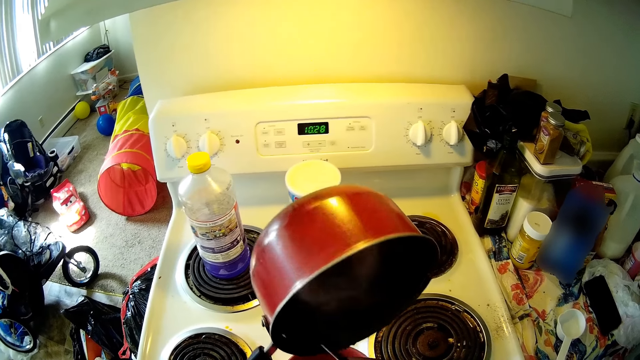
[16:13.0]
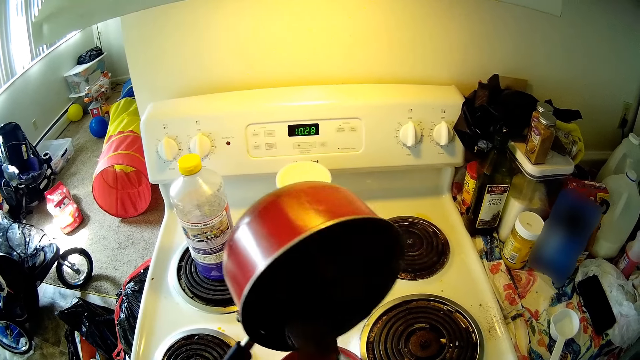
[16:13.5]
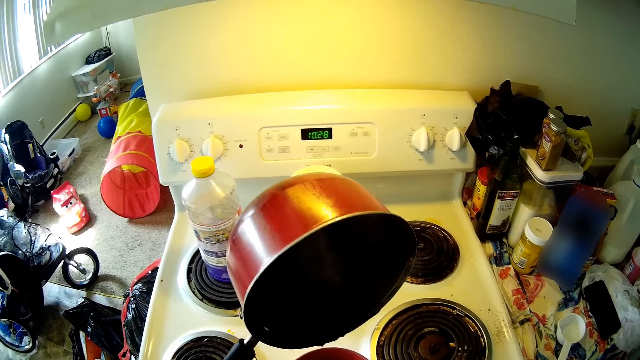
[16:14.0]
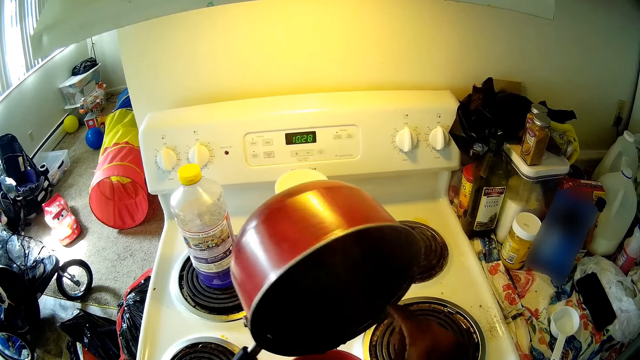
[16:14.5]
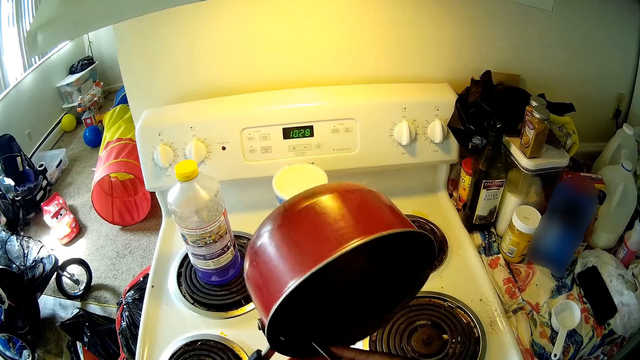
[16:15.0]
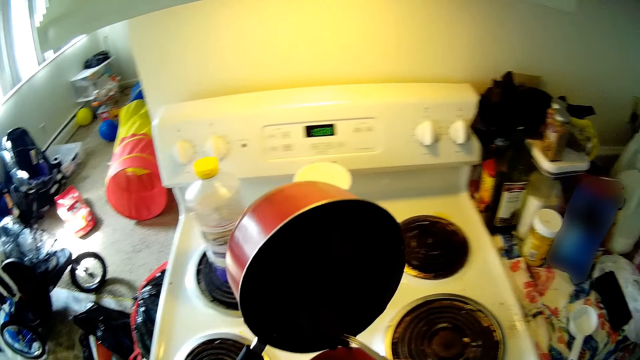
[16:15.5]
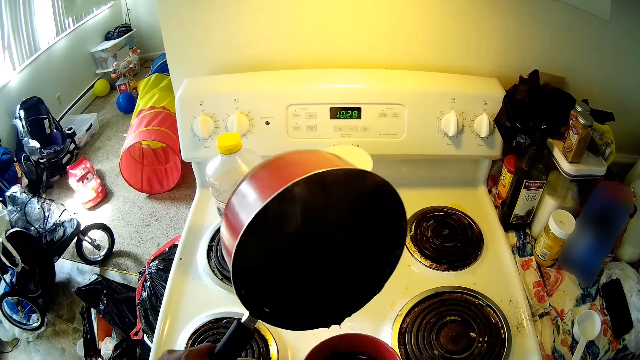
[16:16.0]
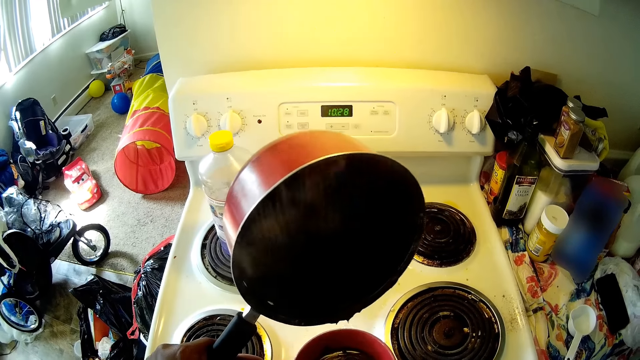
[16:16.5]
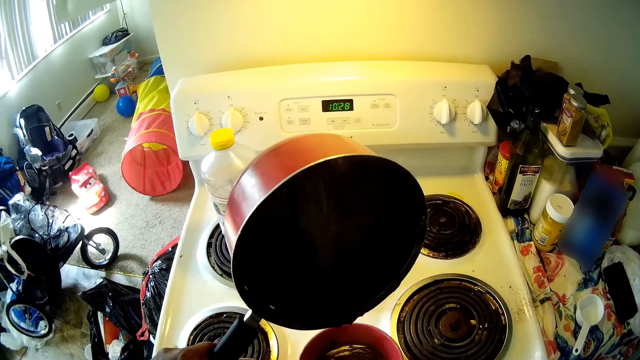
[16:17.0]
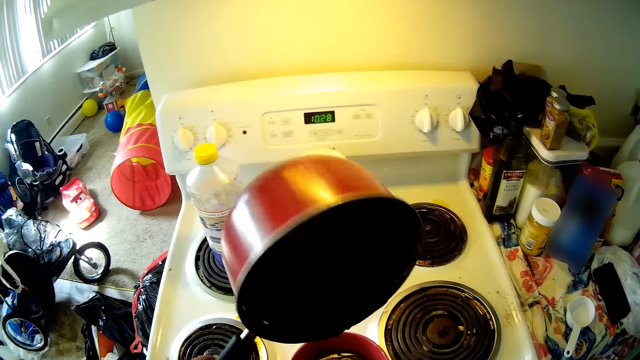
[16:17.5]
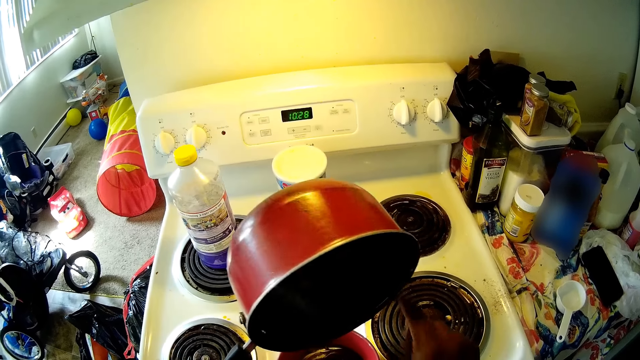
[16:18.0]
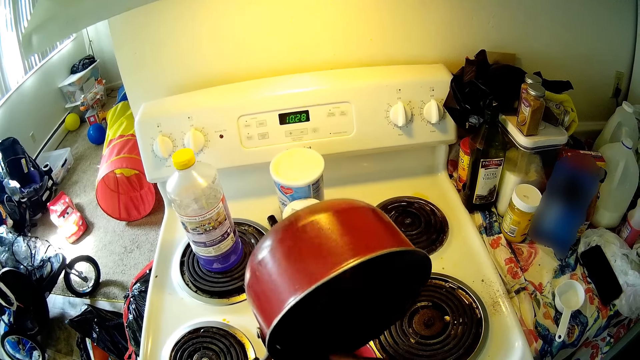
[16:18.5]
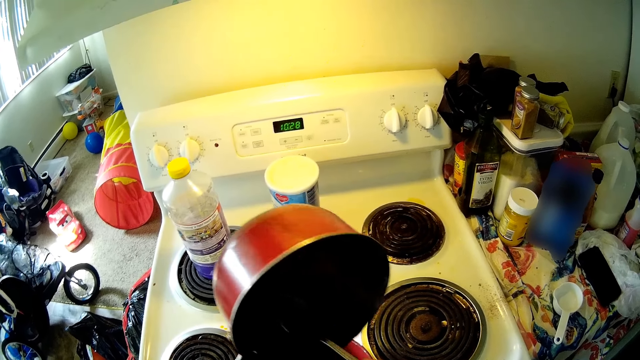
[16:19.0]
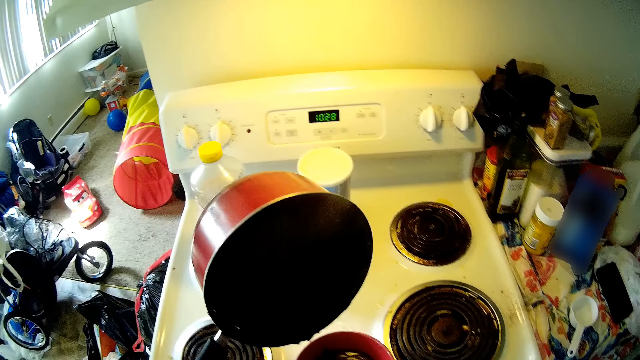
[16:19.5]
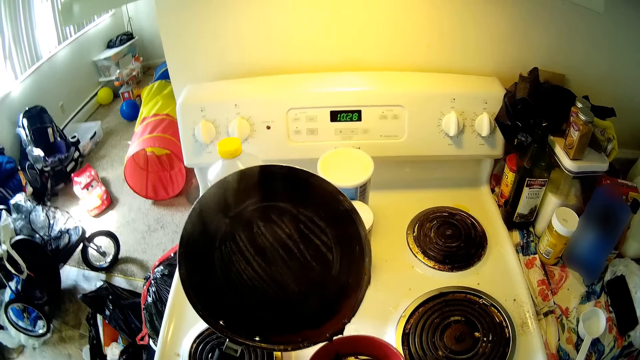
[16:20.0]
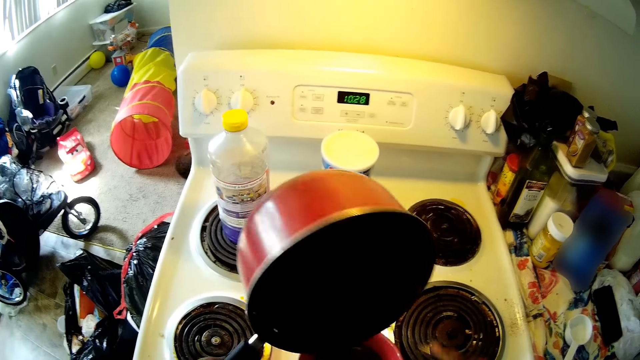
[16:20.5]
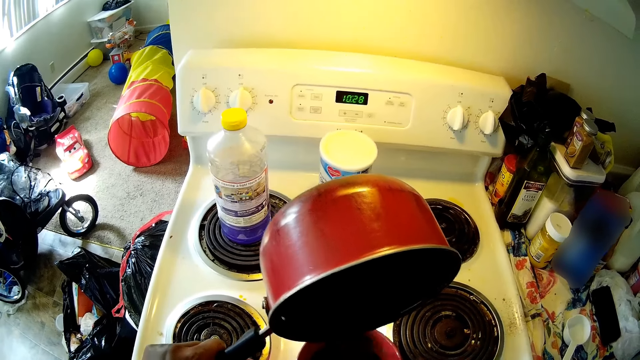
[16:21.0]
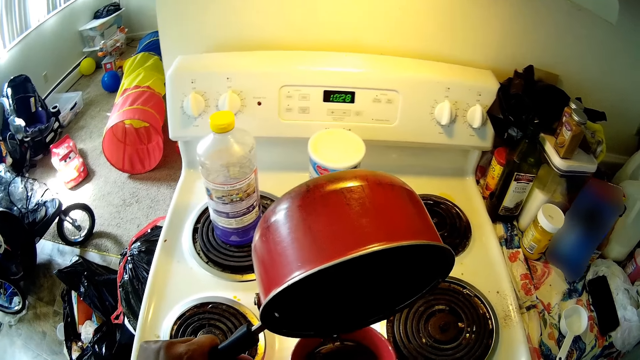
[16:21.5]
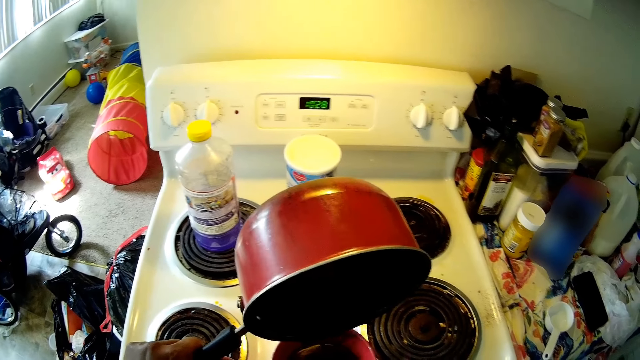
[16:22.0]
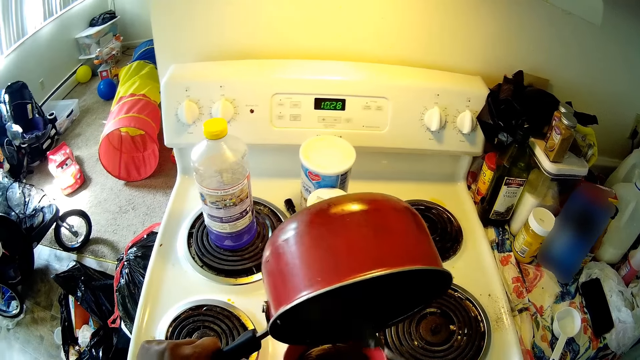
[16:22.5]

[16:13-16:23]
The camera wearer hits the spoon on the bowl. She scrapes the frying pan with the spoon in her right hand. She scrapes the chocolate pudding into the bowl with the spoon in her right hand. She hits the spoon on the bowl. She scrapes the frying pan with the spoon in her right hand. She scrapes the chocolate pudding into the bowl with the spoon in her right hand.

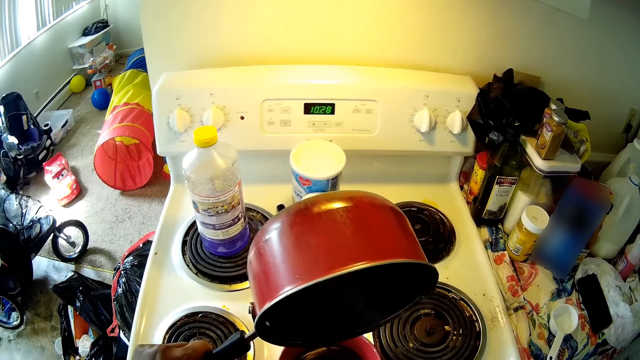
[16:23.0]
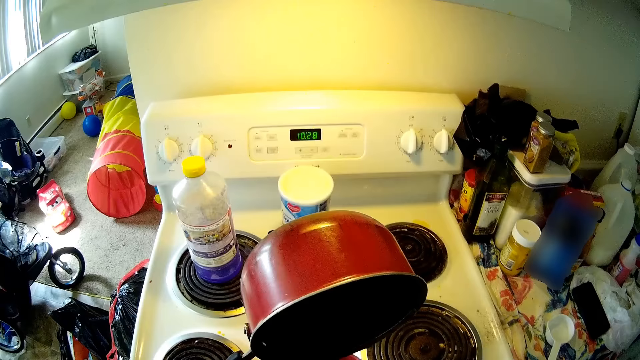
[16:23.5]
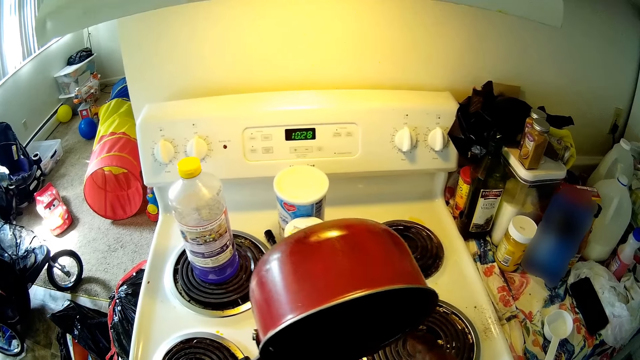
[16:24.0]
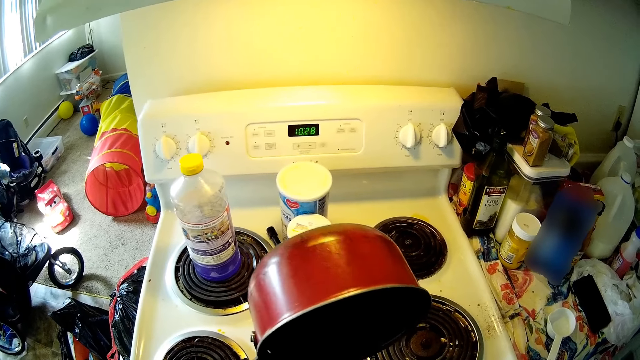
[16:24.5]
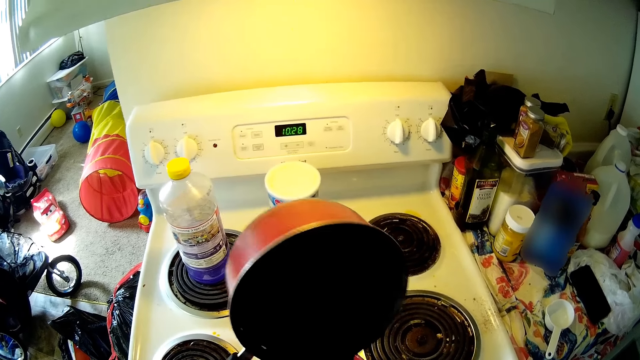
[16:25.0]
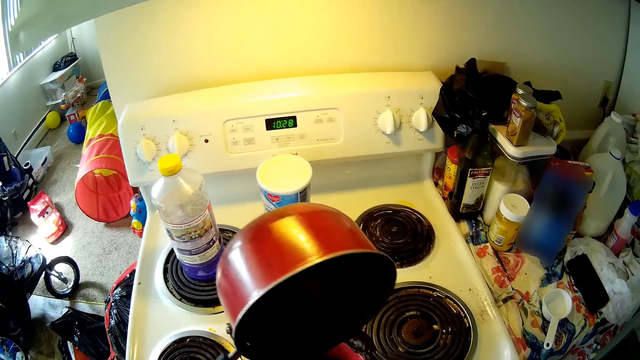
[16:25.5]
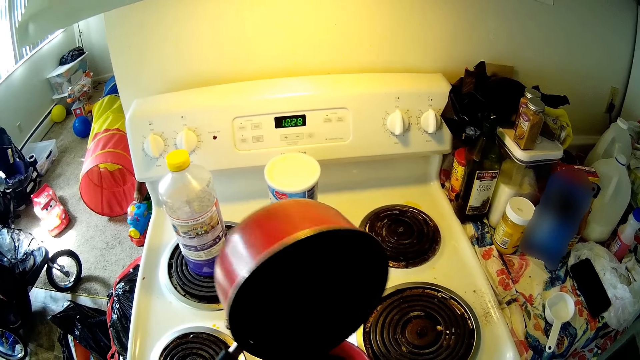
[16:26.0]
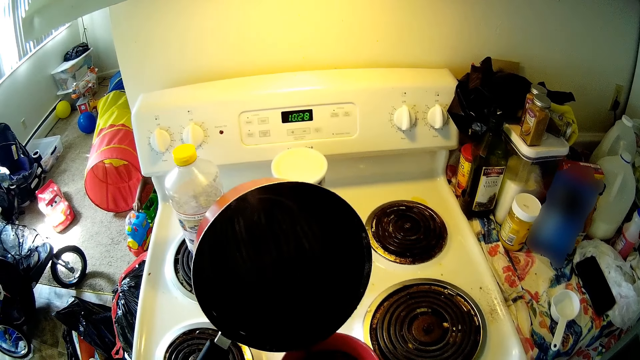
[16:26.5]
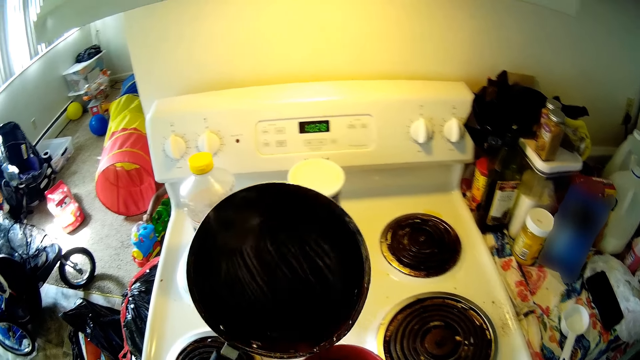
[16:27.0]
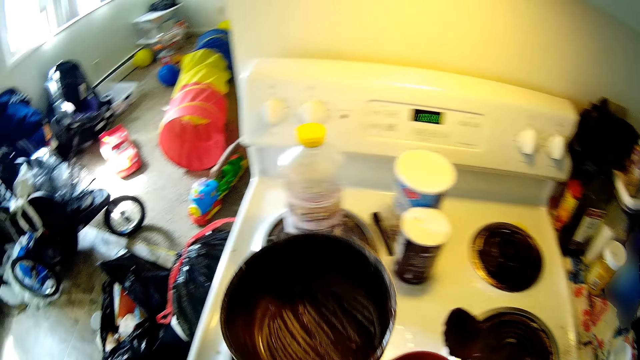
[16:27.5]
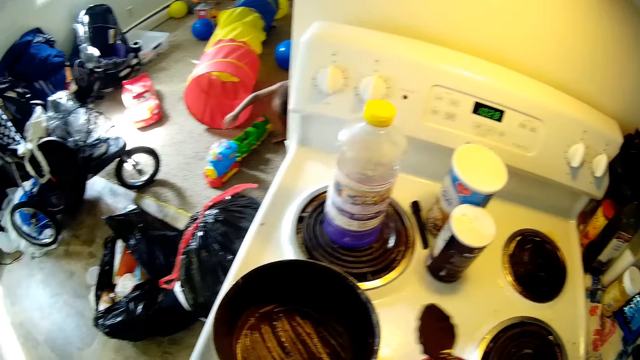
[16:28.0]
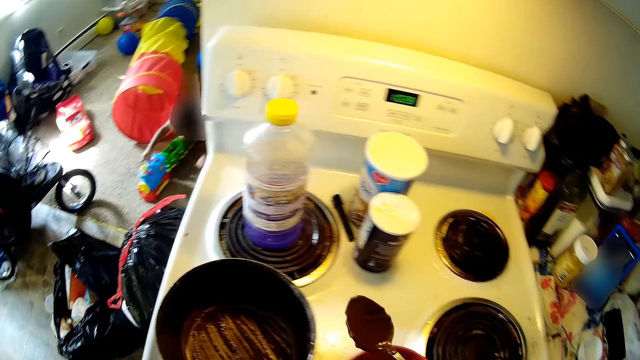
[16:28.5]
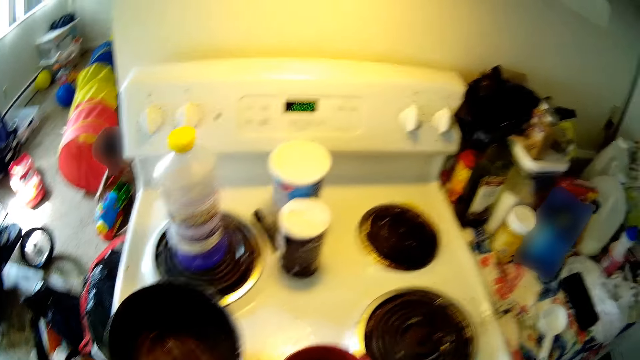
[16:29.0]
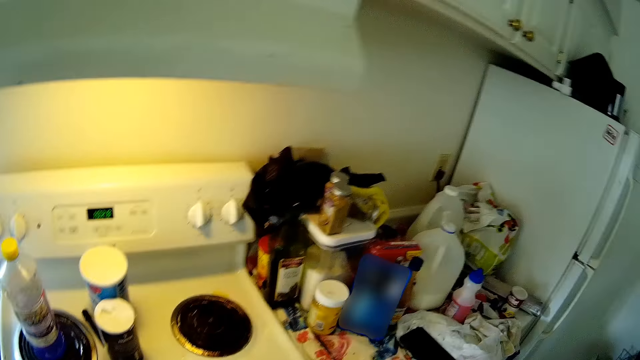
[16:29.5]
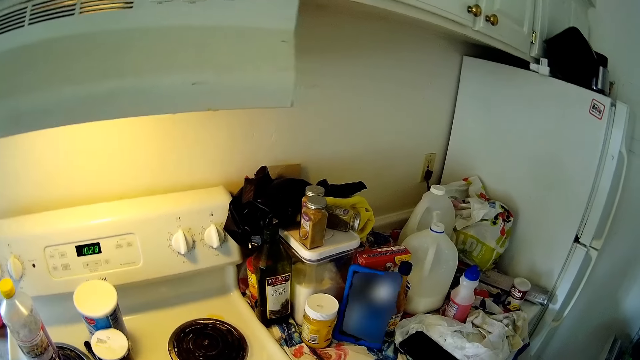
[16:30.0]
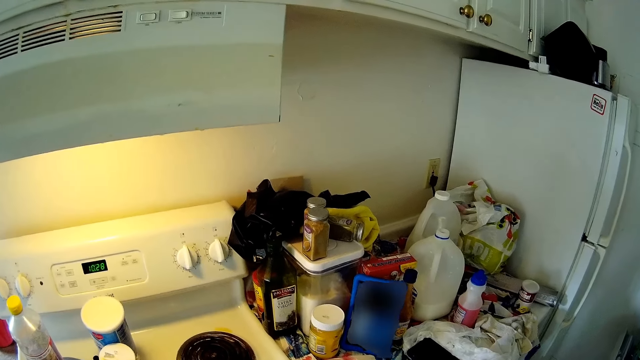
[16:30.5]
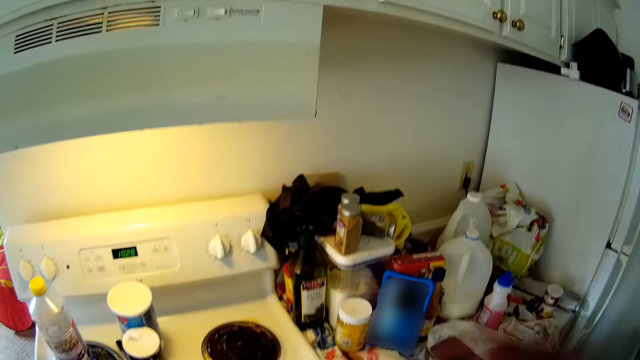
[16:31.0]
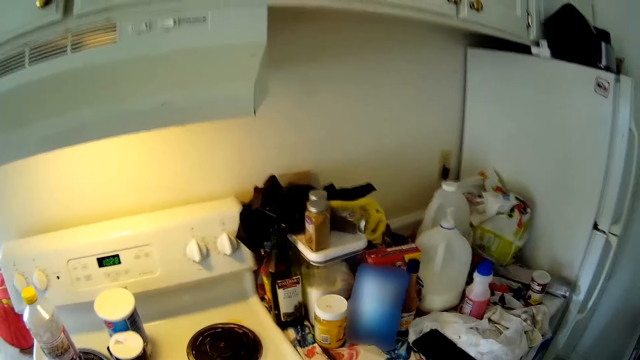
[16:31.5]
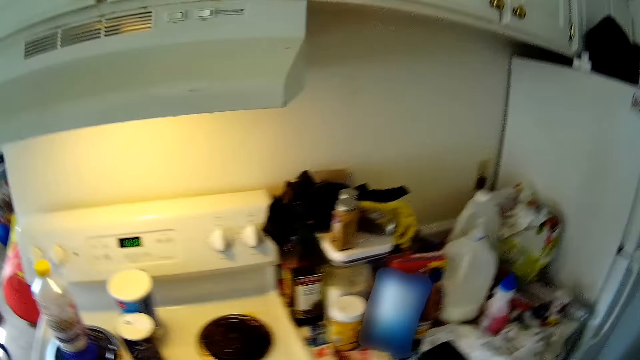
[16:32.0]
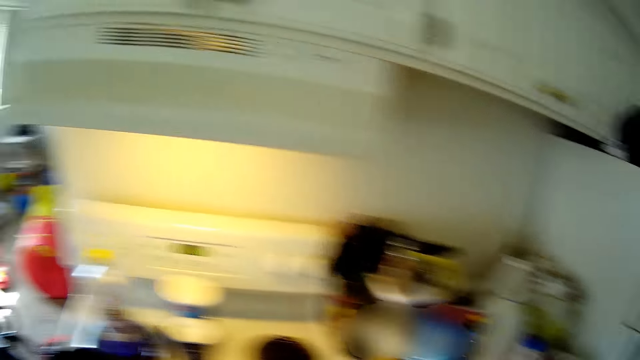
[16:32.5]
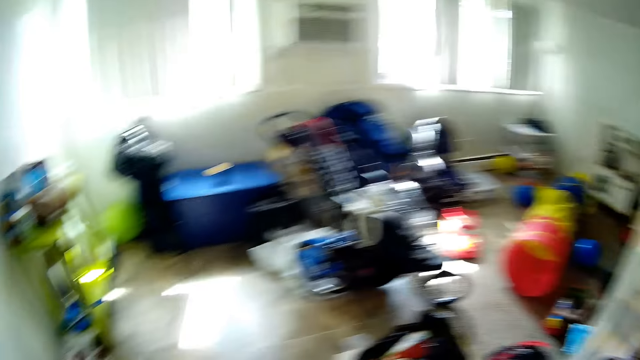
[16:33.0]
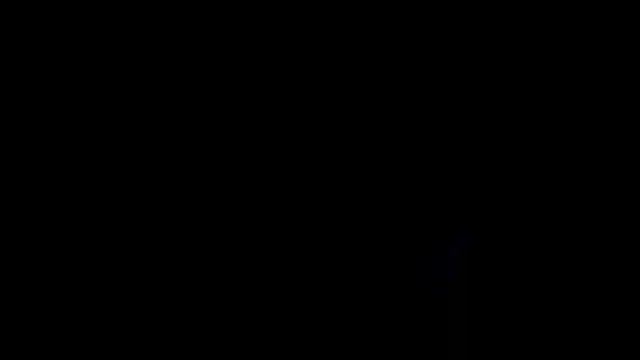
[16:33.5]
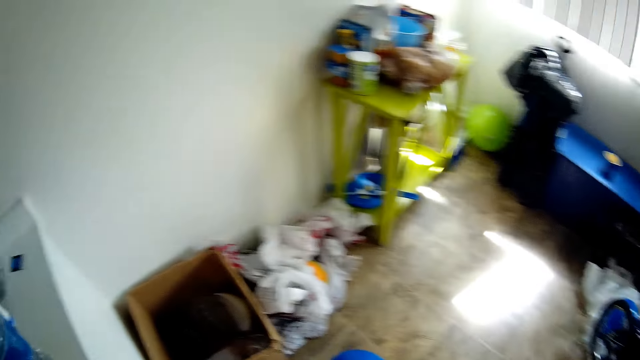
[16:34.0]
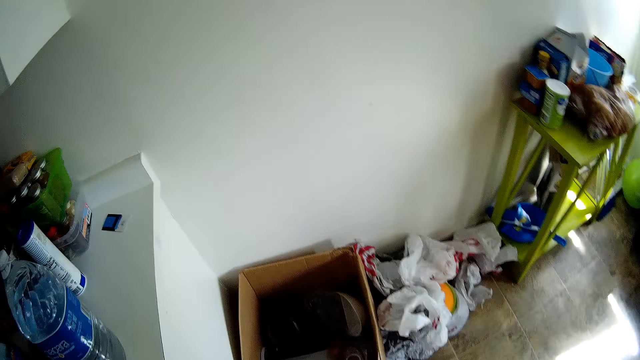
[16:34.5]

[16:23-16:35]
The camera wearer hits the spoon on the bowl. She scrapes the frying pan with the spoon in her right hand. She hits the spoon on the bowl. She scrapes the frying pan with the spoon in her right hand. She hits the spoon on the bowl. She drops the frying pan on the cooker with her left hand.
